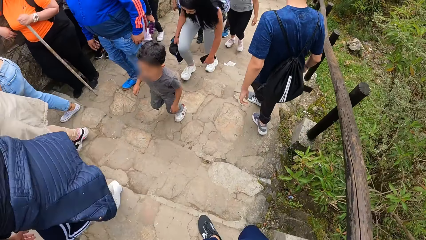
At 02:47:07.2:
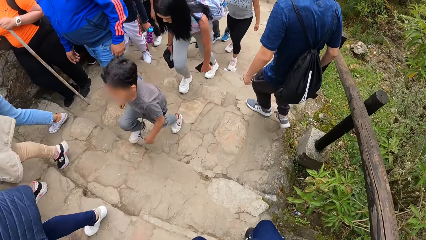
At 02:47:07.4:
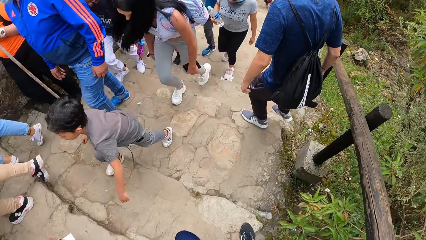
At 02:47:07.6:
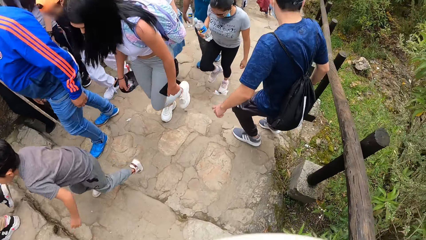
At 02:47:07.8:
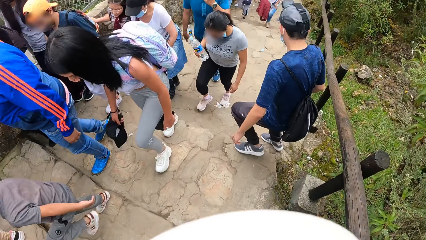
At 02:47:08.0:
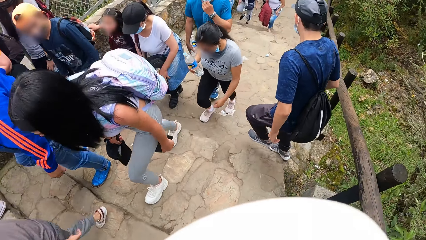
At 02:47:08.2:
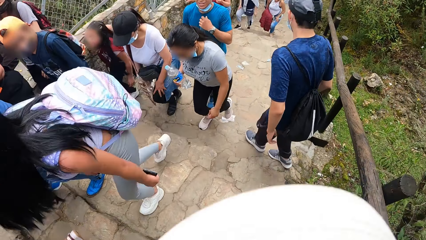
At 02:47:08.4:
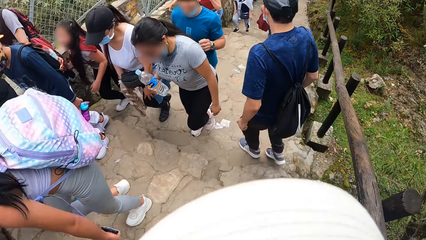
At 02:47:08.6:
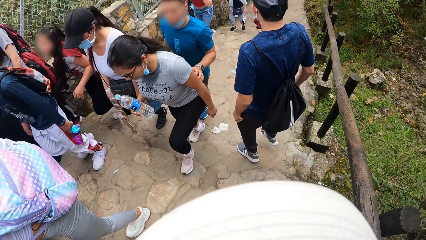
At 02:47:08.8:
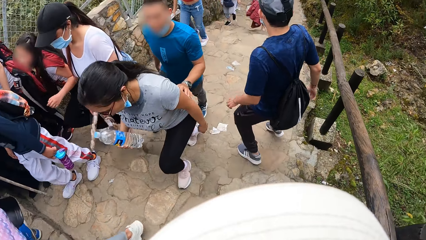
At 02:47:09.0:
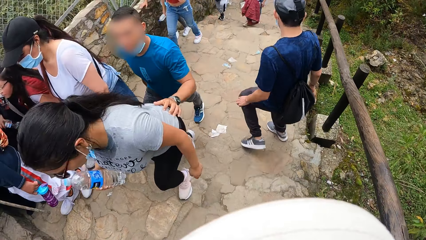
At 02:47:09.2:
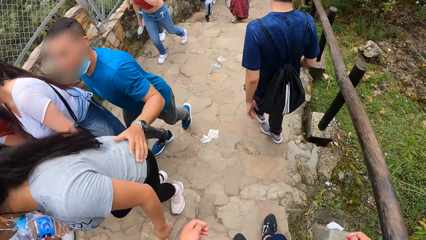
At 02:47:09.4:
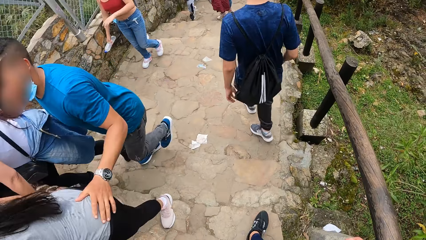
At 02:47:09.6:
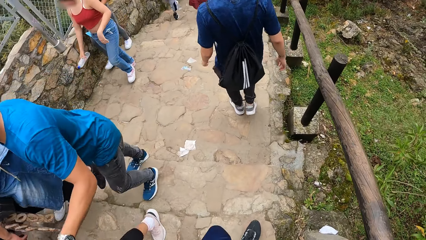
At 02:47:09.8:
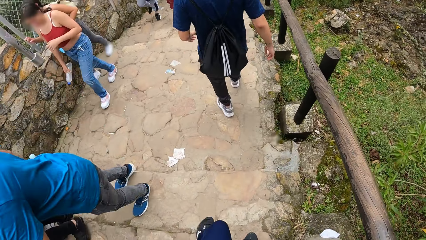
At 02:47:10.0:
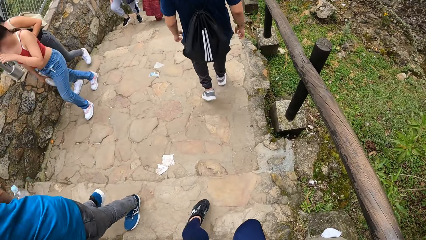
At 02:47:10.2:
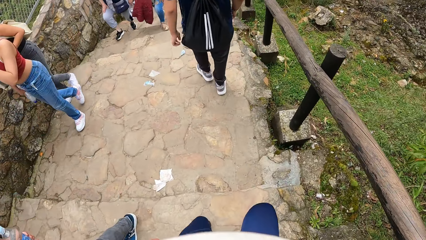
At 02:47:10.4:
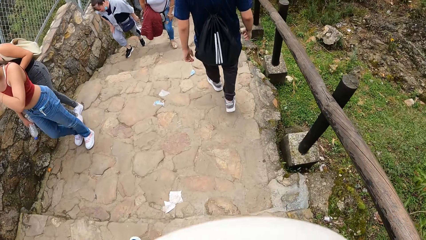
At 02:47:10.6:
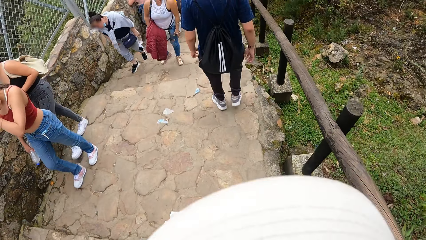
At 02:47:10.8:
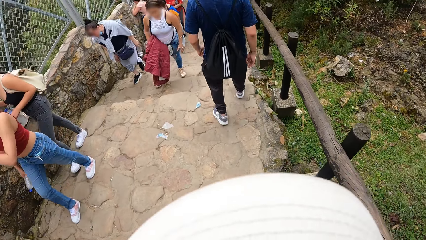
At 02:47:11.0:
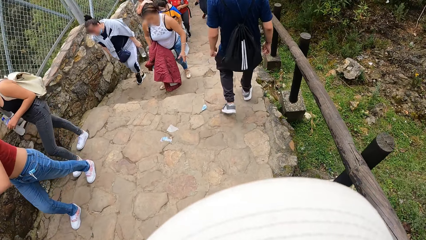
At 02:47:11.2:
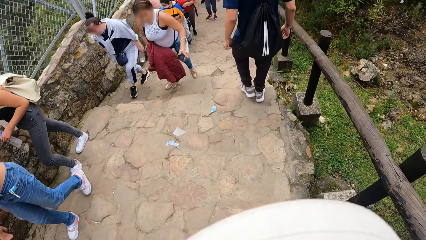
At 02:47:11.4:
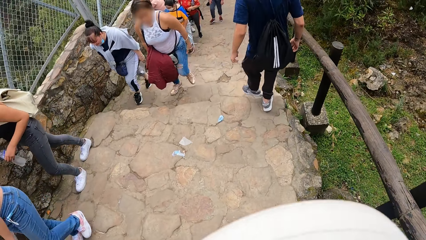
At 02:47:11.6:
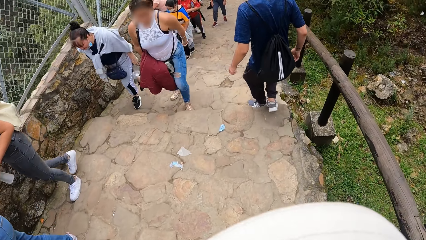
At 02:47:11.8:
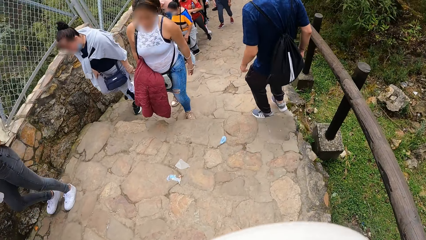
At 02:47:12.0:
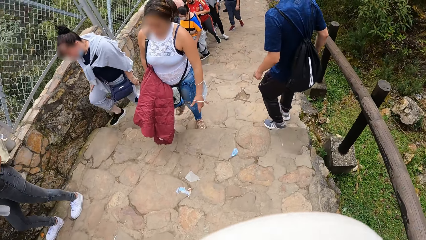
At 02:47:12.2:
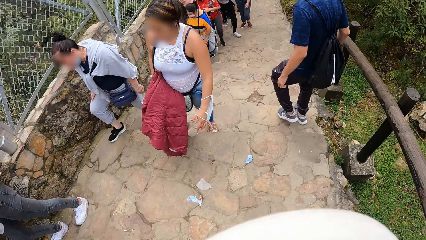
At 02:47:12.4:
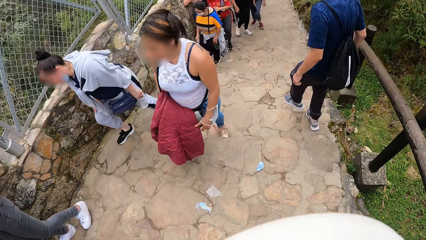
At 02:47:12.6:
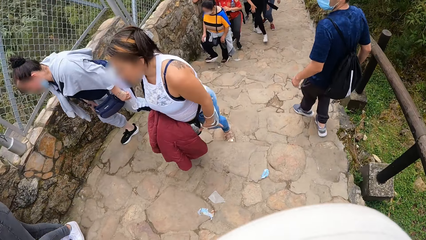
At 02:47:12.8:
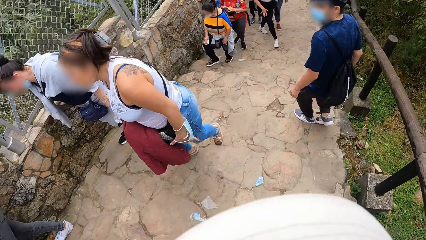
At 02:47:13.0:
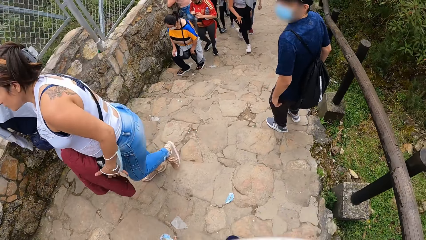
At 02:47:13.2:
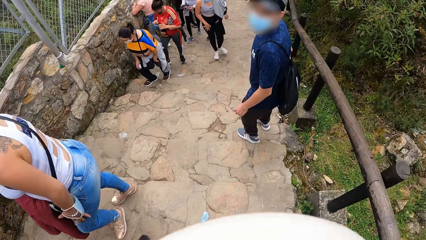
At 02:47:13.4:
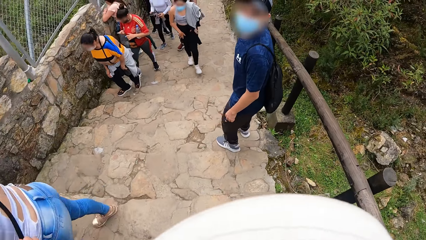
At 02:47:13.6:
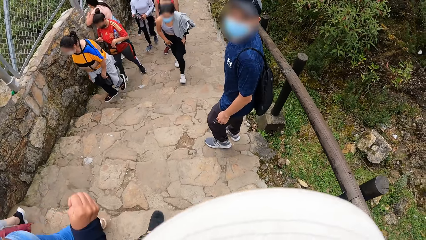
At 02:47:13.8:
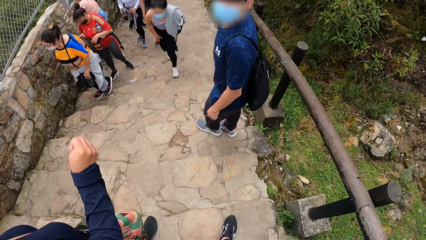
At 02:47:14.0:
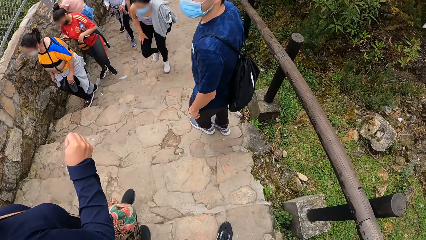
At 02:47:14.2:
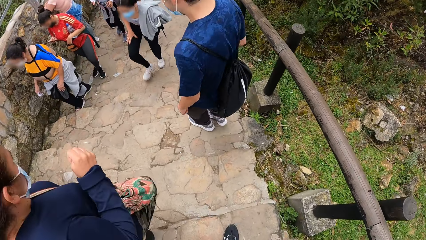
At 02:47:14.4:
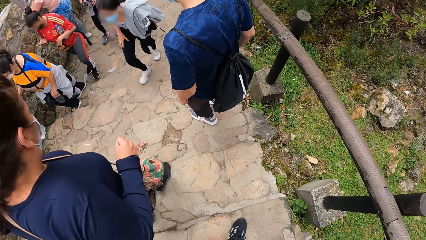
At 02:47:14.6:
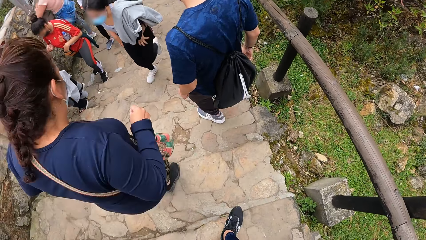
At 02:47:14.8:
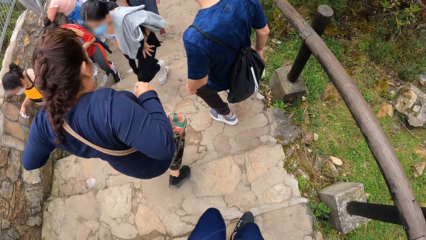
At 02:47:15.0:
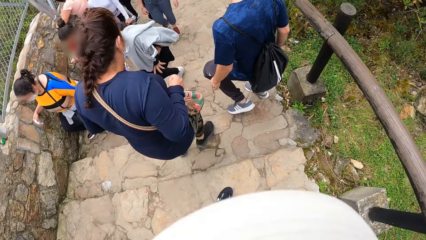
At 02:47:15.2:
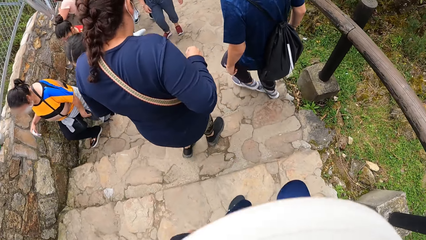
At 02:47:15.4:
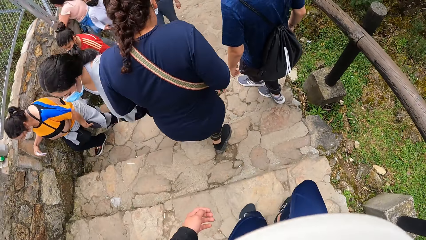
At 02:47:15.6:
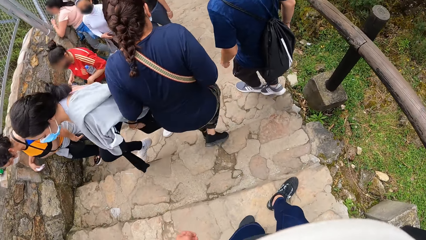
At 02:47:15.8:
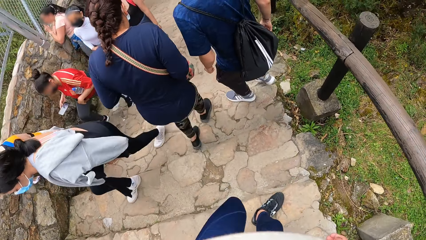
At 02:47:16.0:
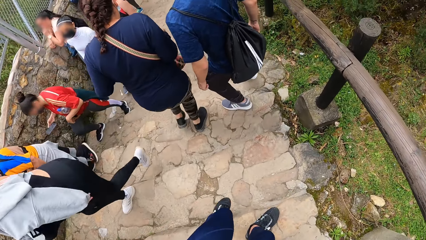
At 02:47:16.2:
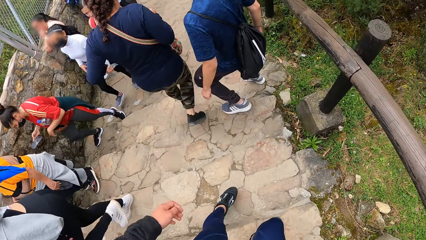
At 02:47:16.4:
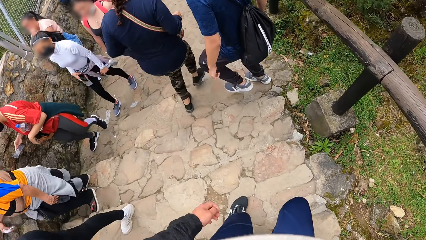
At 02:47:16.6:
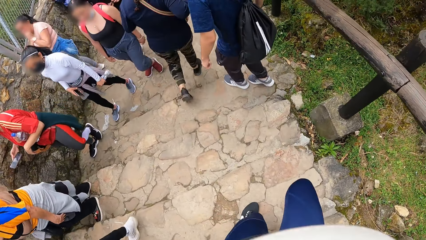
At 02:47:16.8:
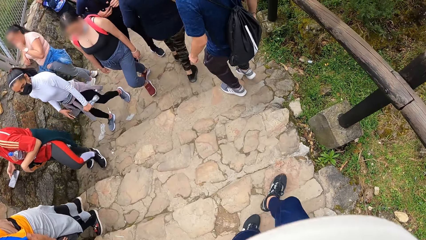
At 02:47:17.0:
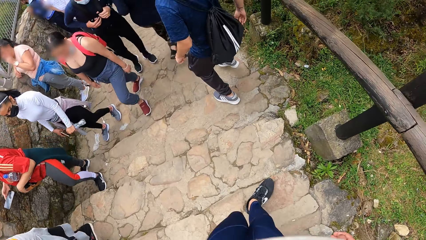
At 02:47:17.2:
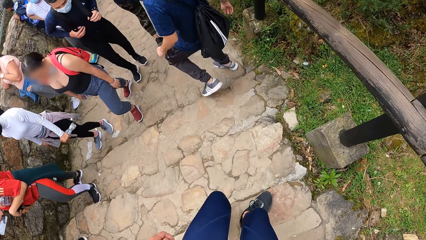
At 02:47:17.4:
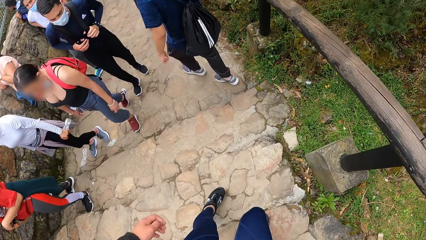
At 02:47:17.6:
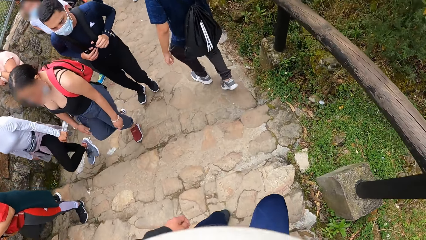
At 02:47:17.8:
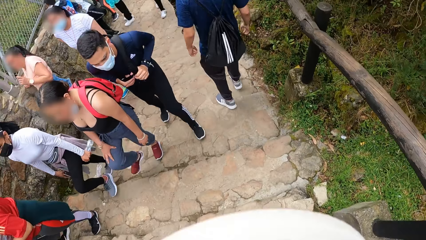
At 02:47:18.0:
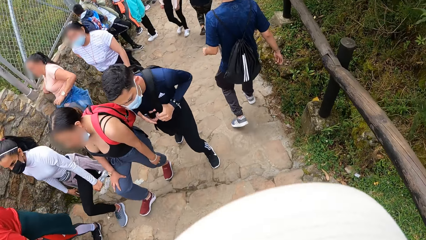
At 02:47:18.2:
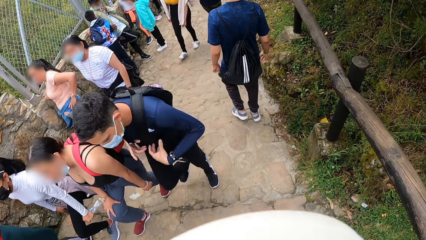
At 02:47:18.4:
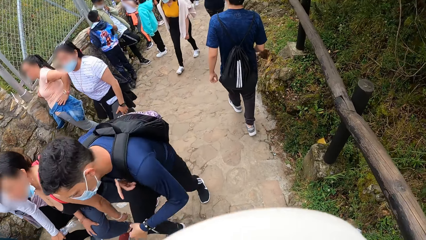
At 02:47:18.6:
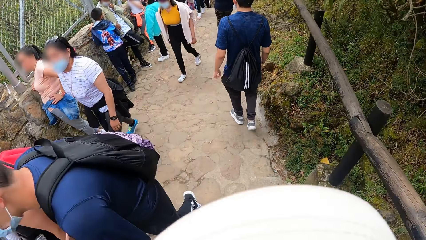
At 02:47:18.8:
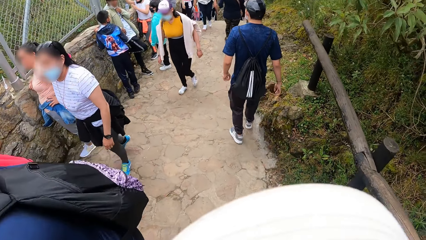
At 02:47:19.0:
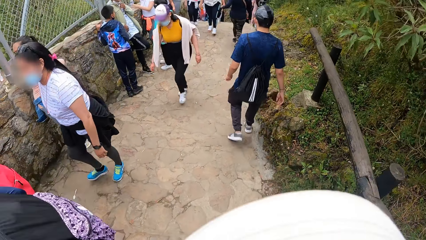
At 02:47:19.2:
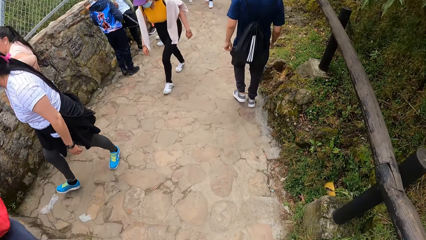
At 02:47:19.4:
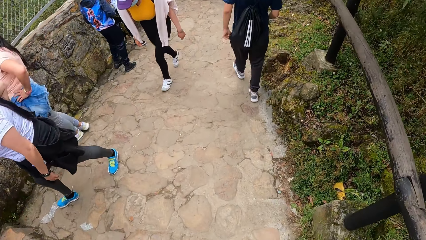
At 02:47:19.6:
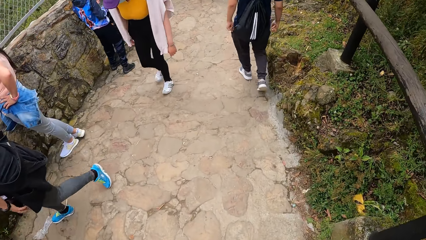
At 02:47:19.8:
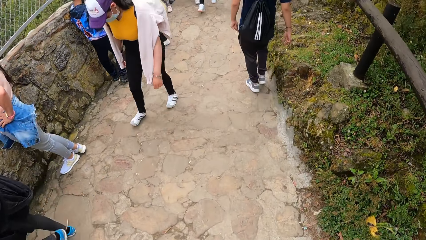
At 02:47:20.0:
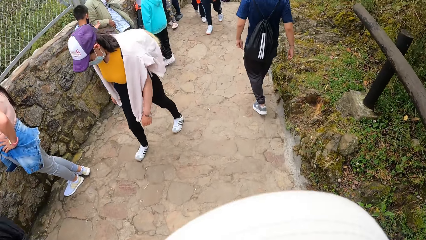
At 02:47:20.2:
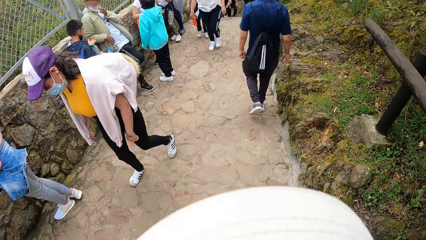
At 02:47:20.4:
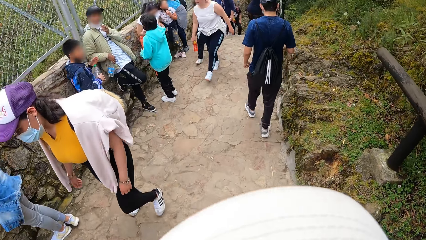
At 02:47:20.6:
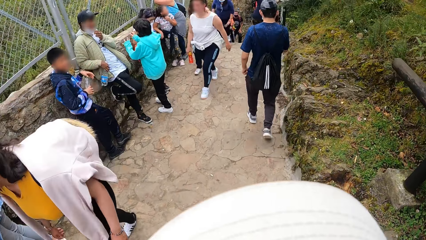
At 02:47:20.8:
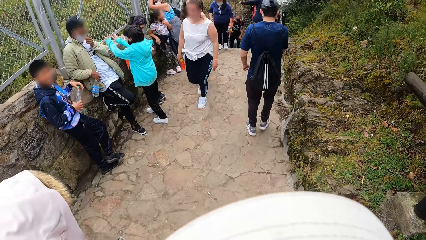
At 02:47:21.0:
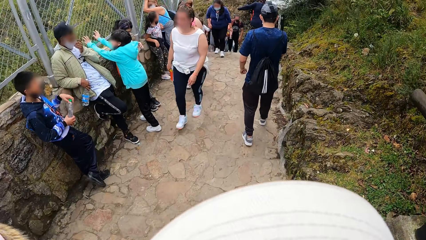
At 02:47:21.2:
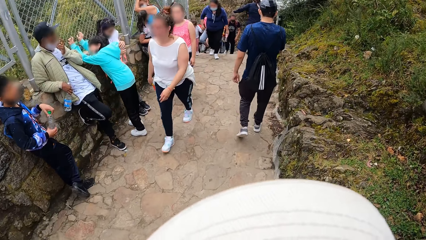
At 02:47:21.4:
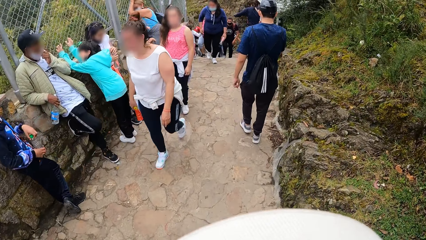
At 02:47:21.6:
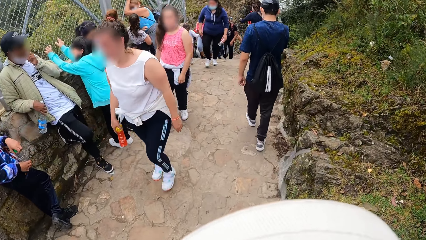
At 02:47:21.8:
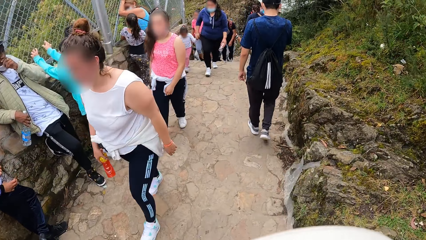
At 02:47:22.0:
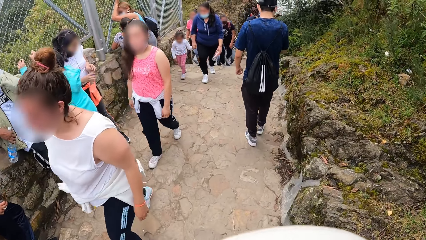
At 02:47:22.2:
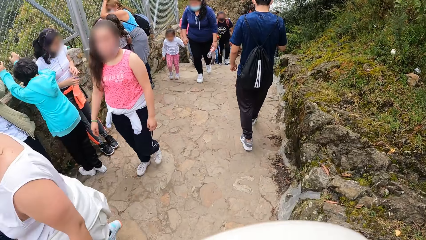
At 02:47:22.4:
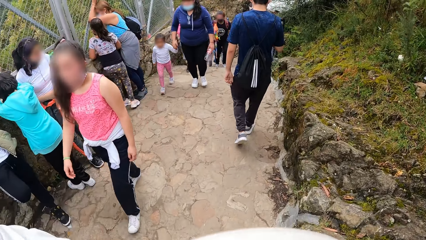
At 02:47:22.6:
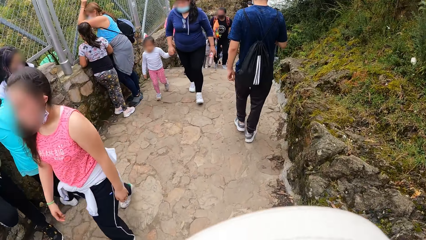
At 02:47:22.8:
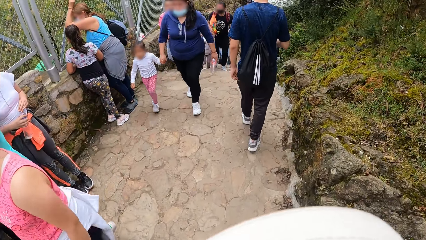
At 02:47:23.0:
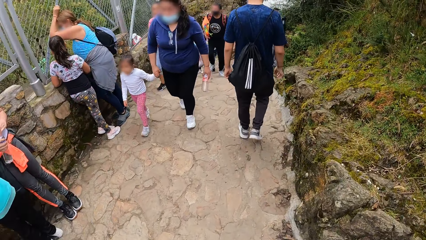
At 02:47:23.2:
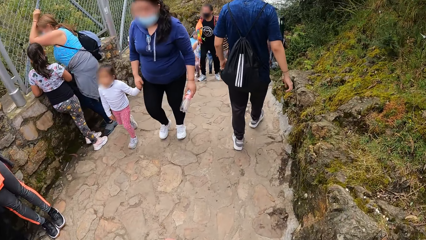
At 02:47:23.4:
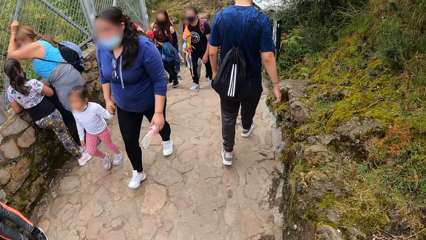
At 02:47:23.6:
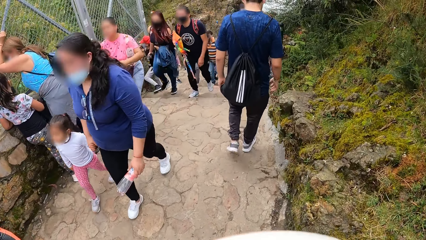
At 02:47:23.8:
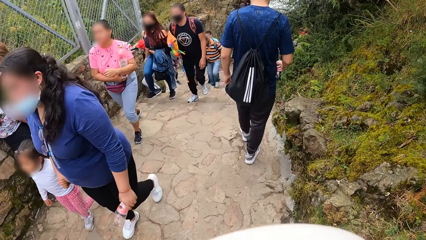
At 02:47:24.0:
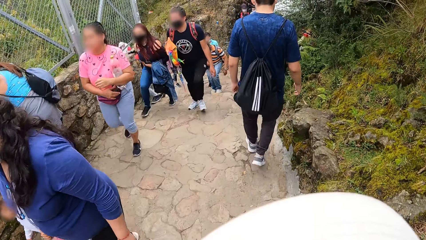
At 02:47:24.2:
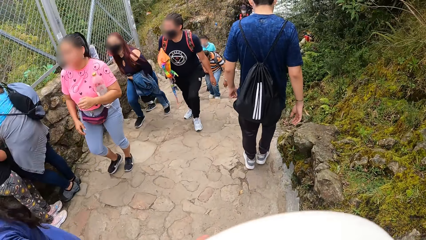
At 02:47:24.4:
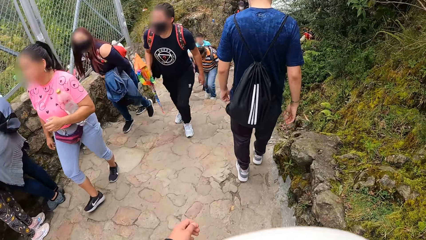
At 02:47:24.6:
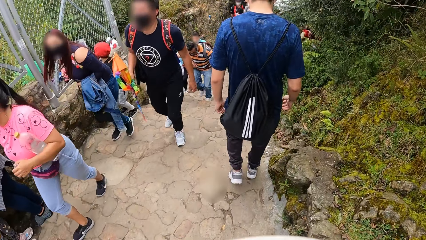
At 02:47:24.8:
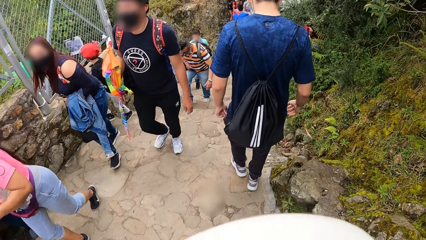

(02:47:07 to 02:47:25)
The camera wearer walks around. They climb down the stairs. They walk around.
